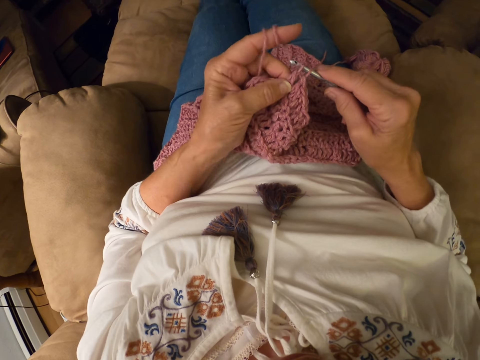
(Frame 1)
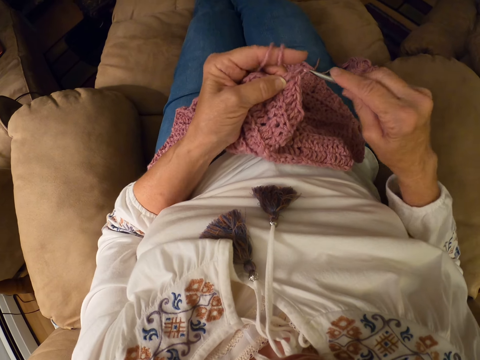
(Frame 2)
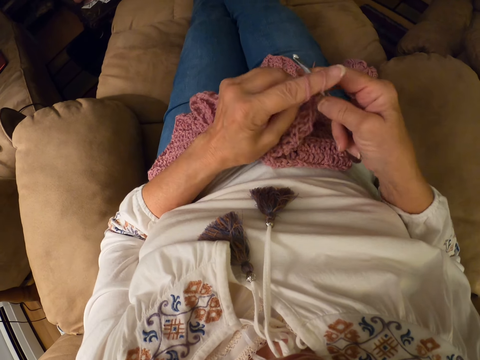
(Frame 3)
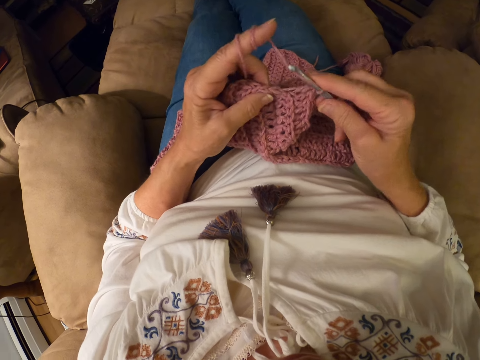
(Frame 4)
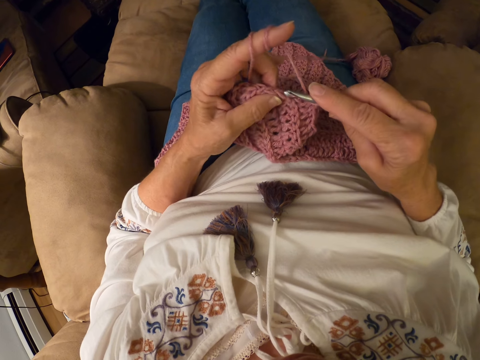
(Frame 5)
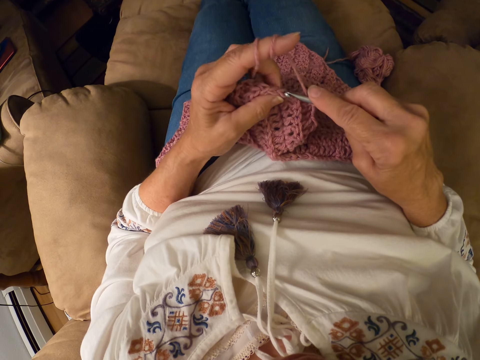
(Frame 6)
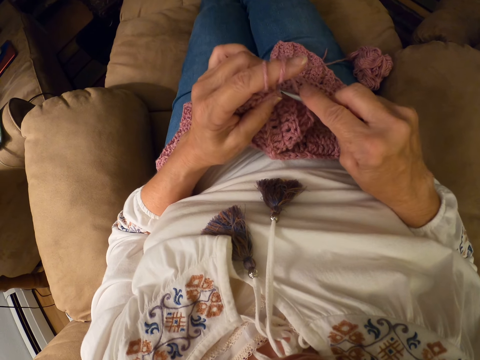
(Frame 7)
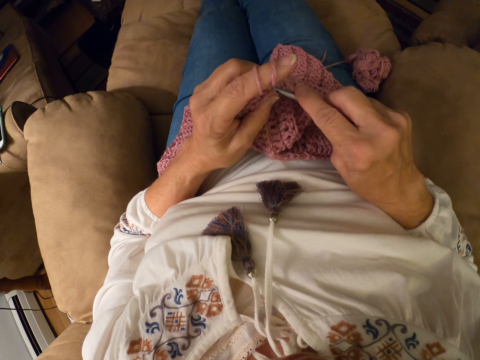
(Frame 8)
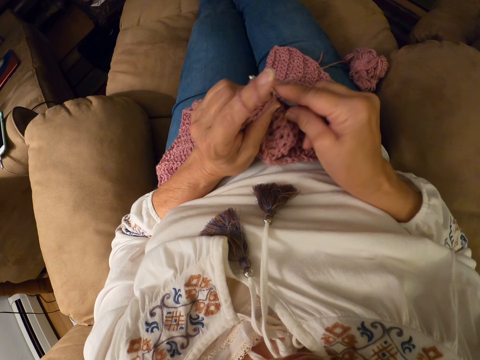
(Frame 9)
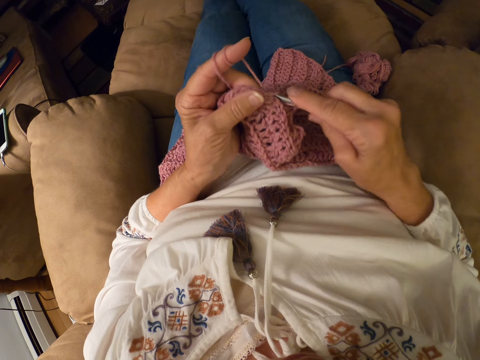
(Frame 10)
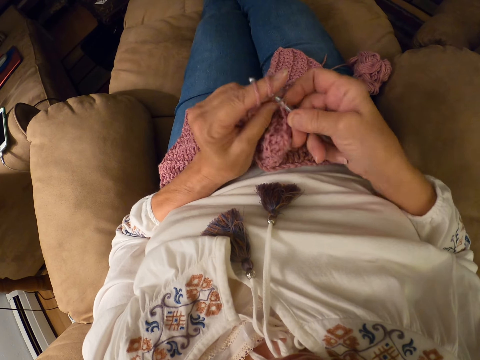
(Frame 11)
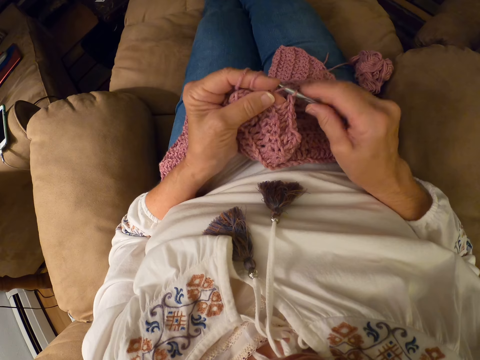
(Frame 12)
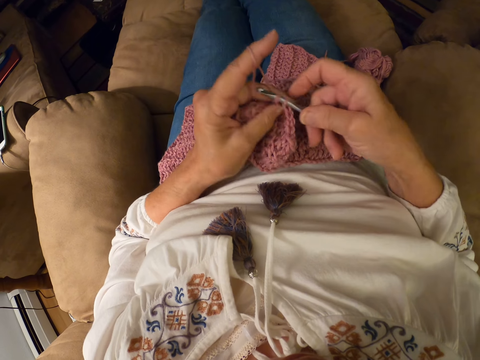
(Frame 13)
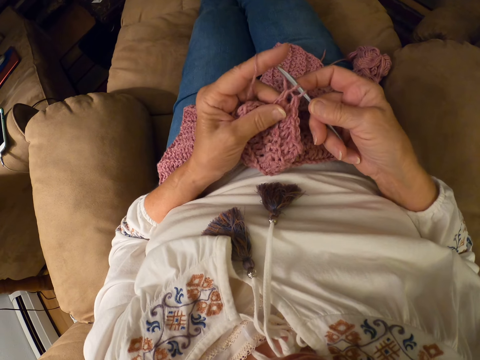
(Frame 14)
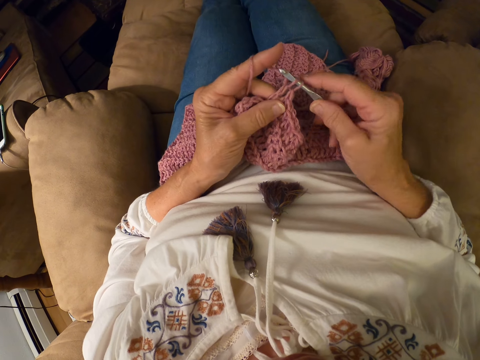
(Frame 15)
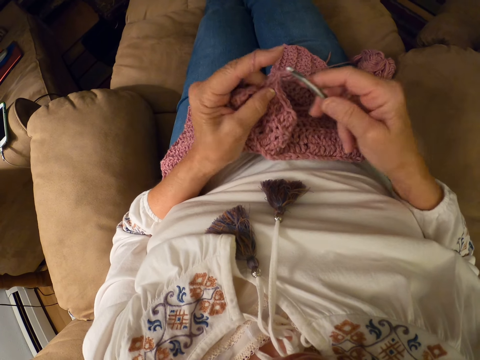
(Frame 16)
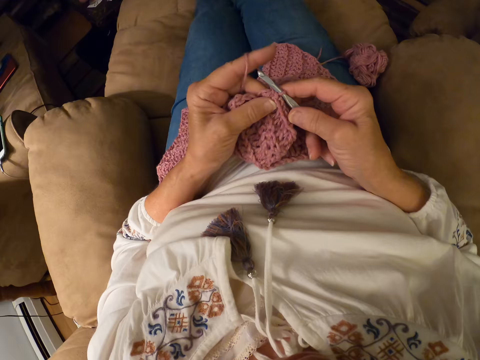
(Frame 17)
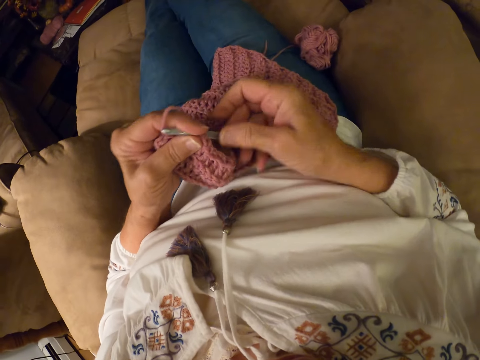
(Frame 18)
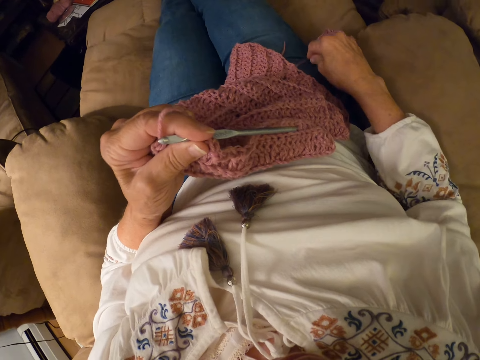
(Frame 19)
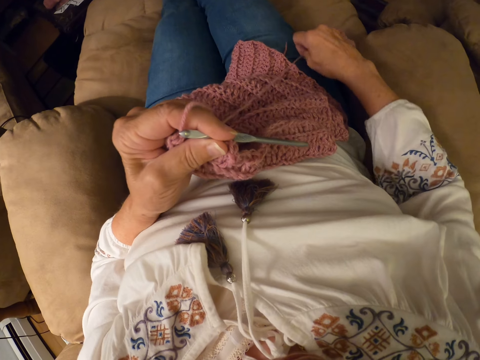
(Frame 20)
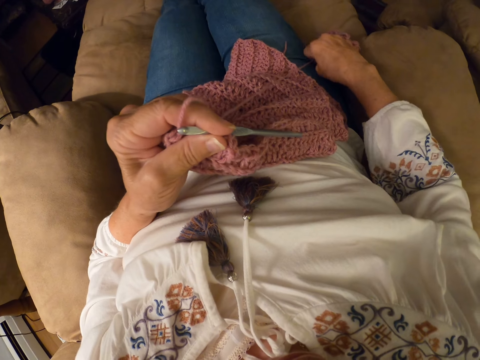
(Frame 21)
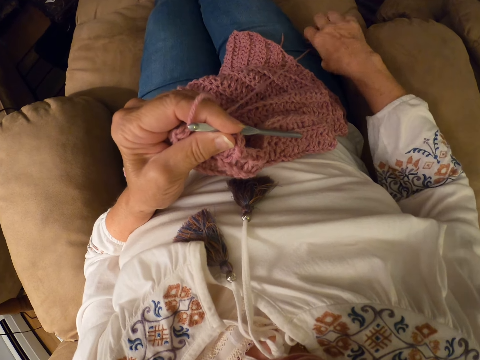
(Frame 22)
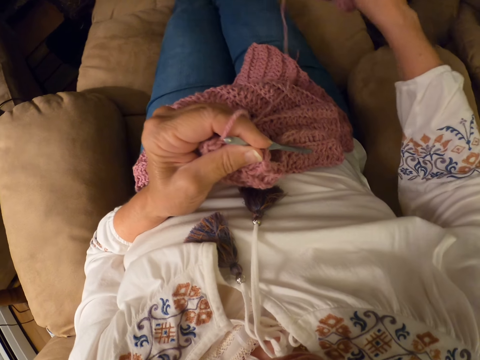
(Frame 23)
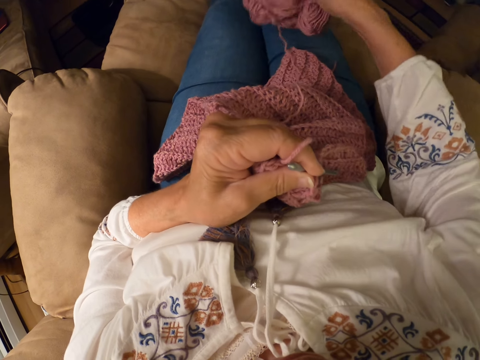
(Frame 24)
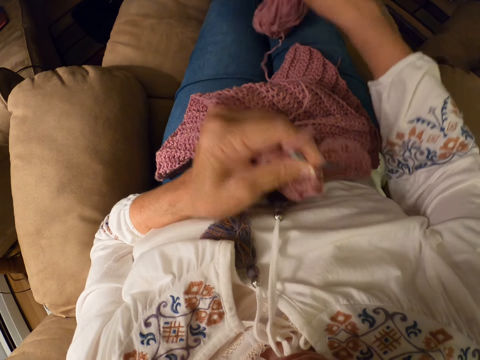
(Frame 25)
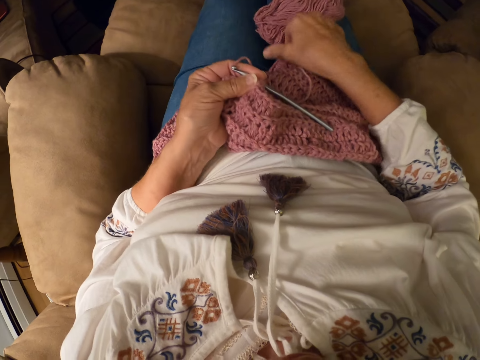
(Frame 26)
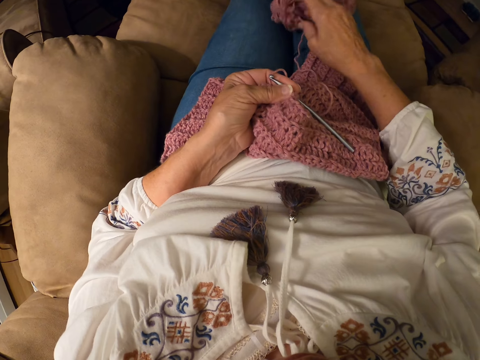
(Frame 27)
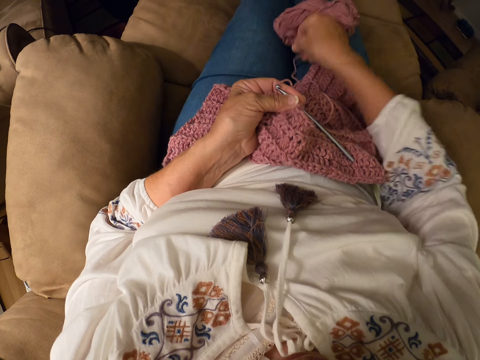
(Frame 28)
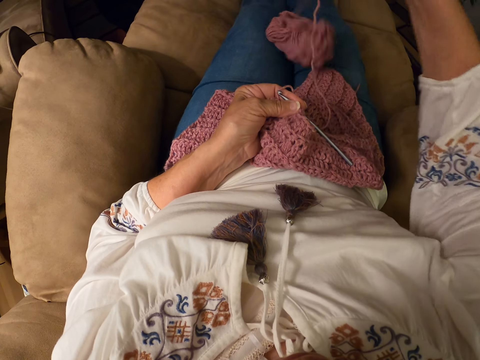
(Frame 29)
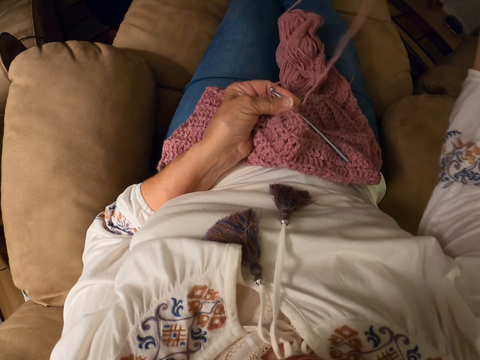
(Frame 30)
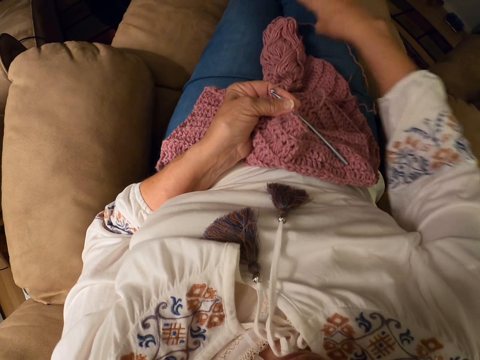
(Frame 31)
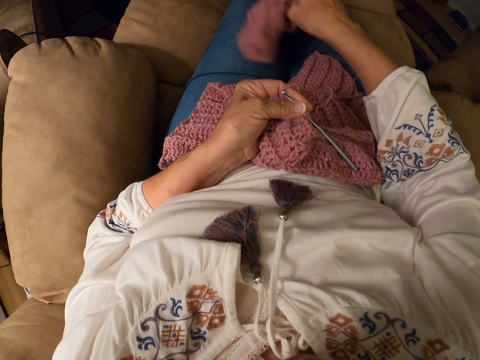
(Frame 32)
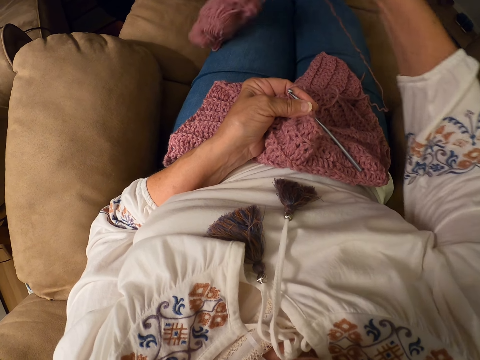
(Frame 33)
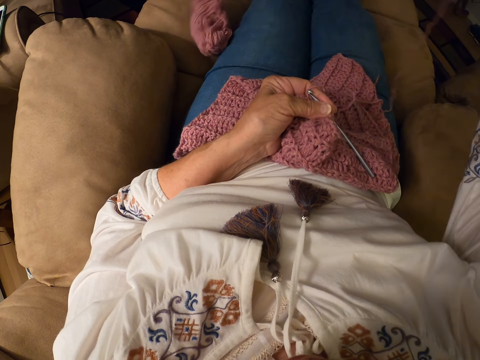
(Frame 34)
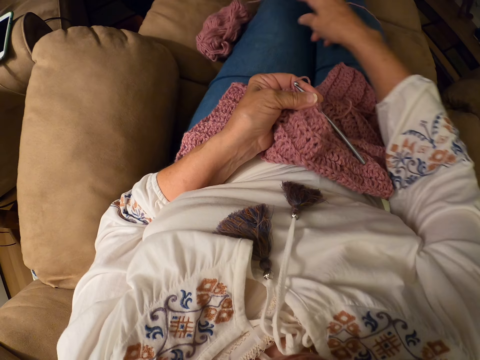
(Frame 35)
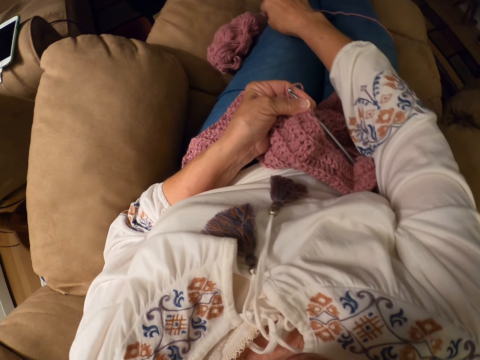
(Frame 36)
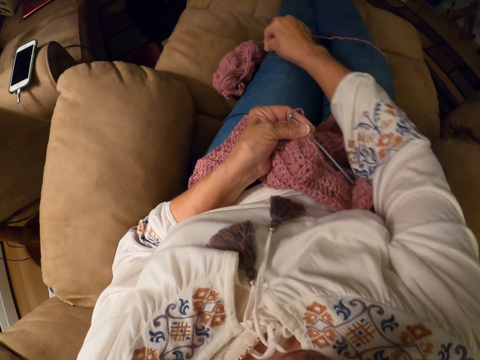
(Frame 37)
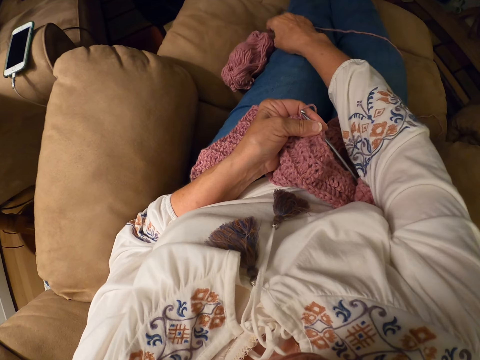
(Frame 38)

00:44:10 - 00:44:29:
The camera wearer picks up the skein of yarn from the chair. She puts the skein of yarn on her thigh. She unrolls the yarn from the skein of yarn. She pulls the thread.

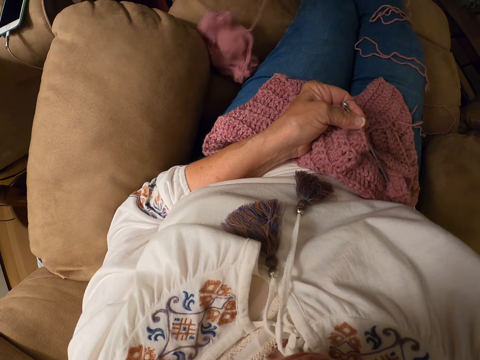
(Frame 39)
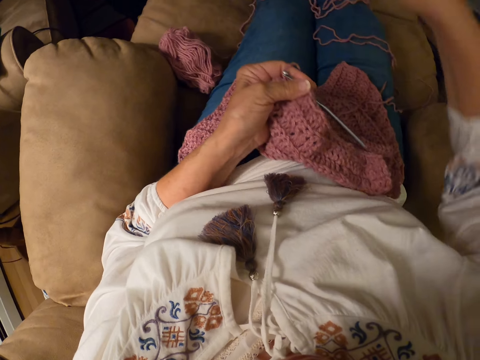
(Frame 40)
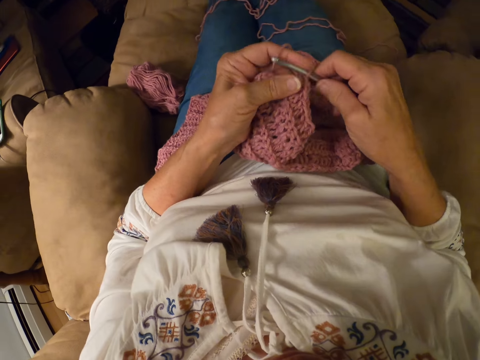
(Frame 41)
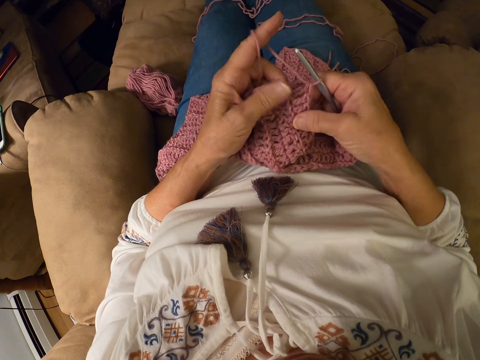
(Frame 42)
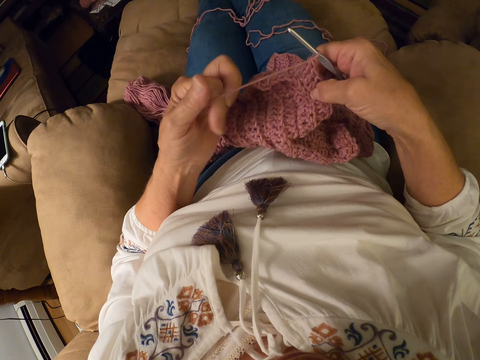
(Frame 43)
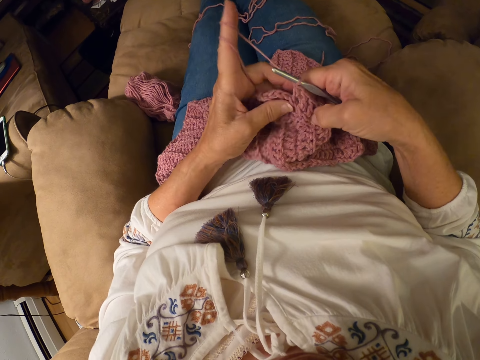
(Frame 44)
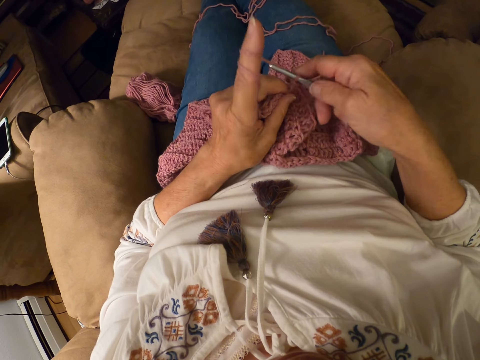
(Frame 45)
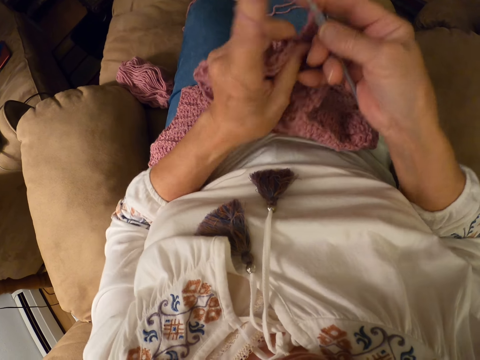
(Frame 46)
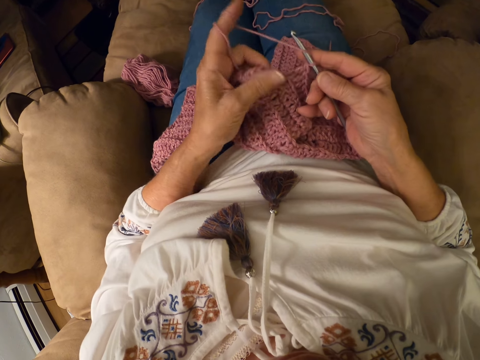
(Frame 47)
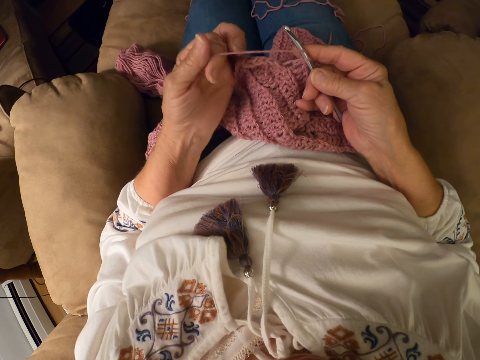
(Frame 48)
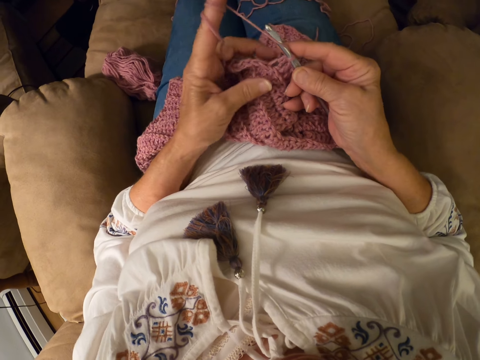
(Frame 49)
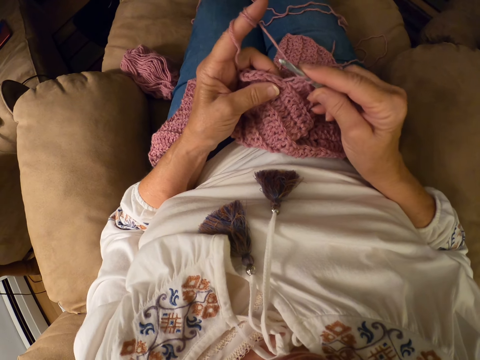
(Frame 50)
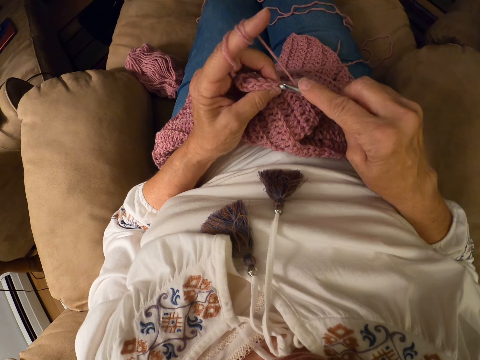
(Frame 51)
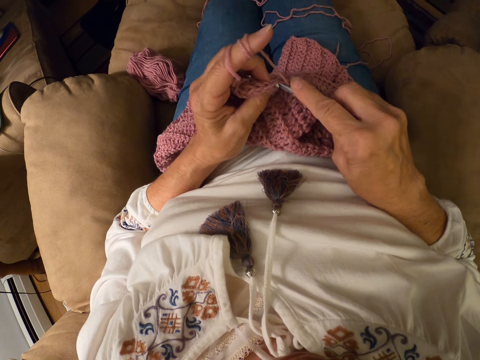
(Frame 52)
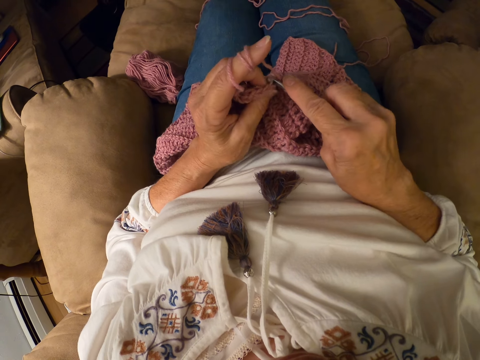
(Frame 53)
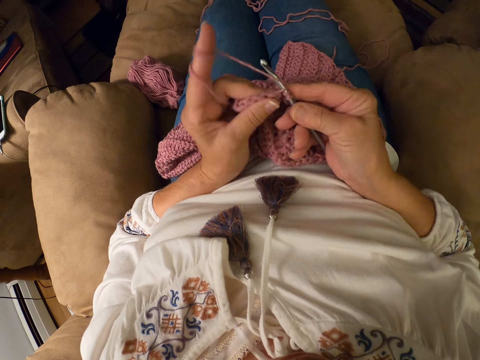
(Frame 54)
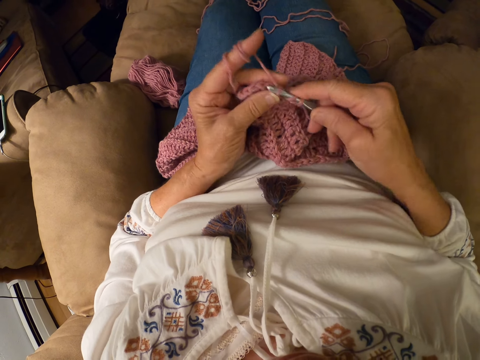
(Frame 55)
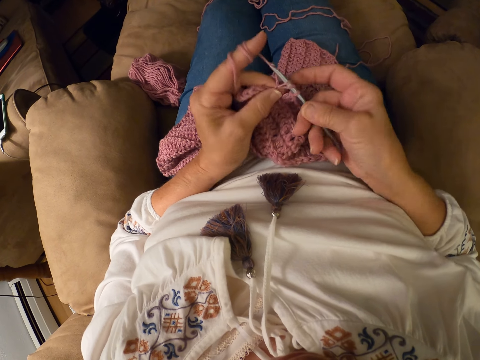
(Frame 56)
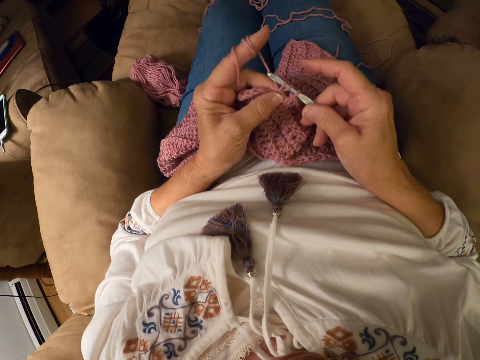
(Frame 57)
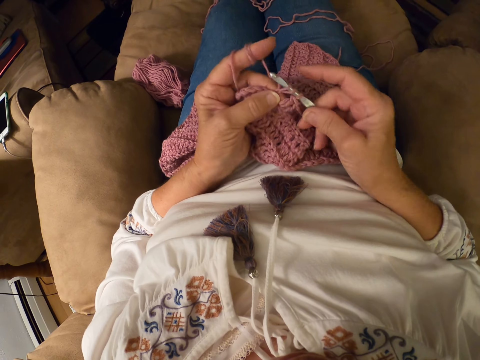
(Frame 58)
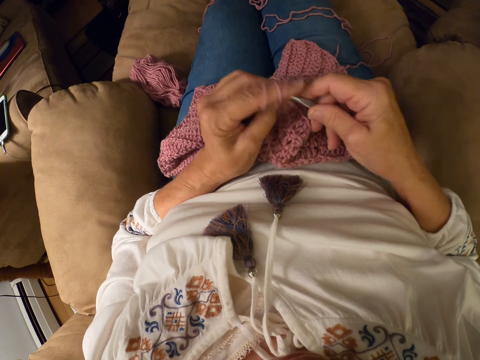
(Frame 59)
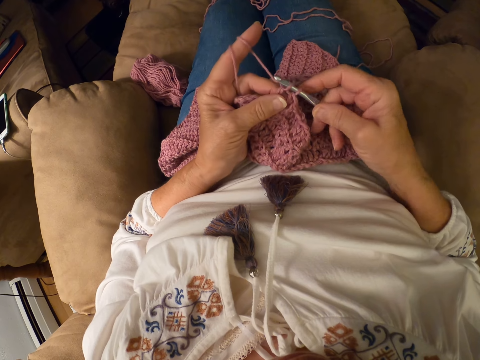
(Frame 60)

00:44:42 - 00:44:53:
The camera wearer rolls the yarn with her left index finger. She adjusts the crocheted yarn. She rolls the yarn with her left index finger. She crochets the yarn with the crochet hook.
